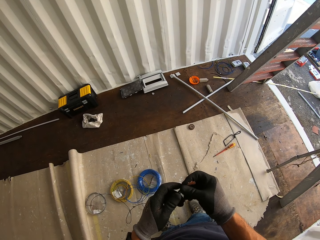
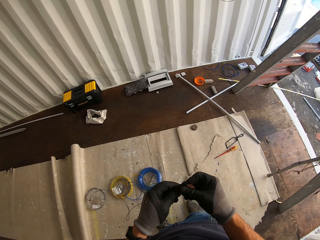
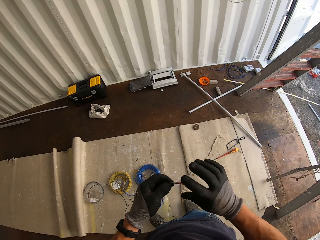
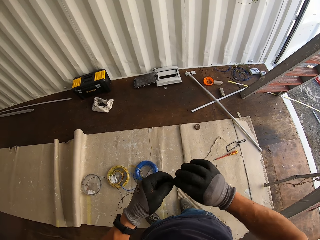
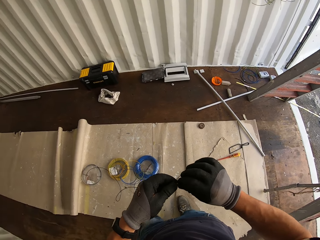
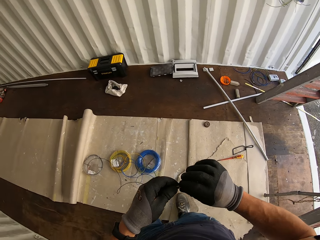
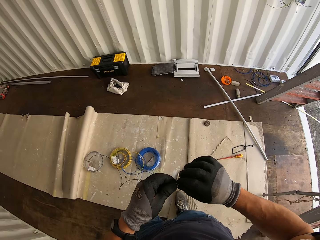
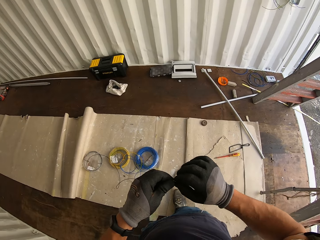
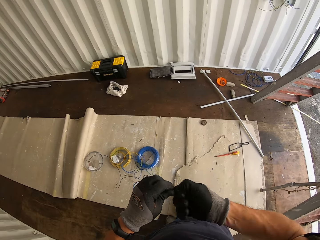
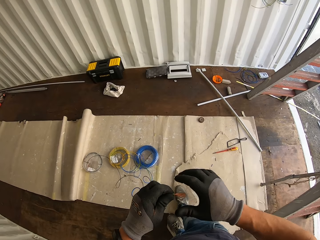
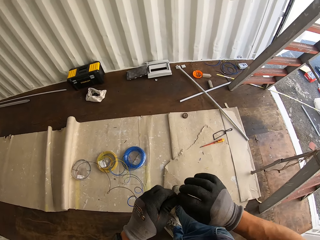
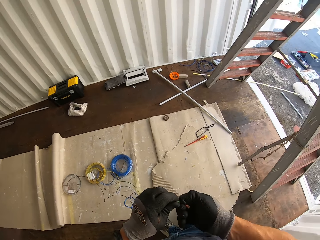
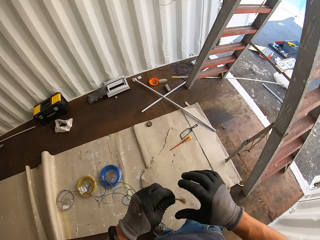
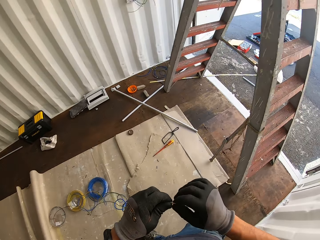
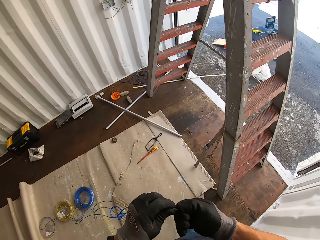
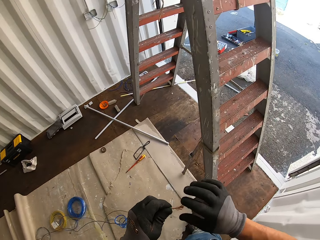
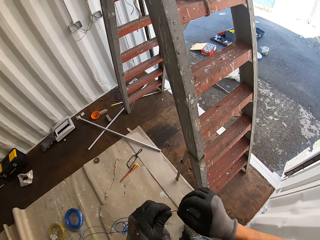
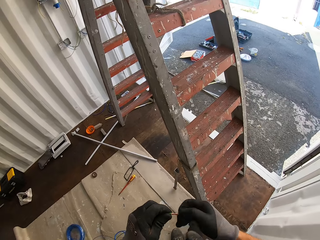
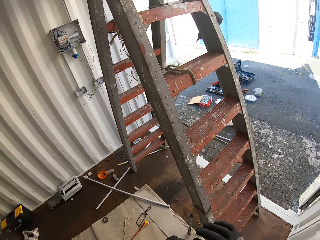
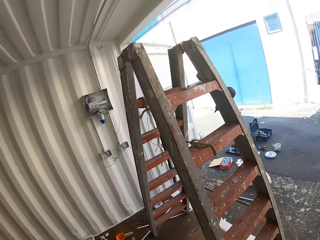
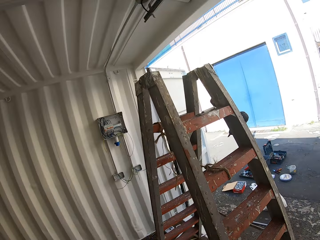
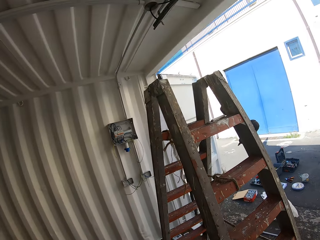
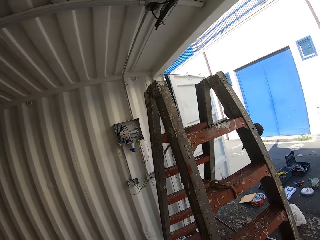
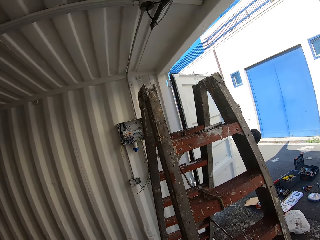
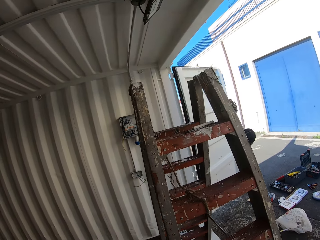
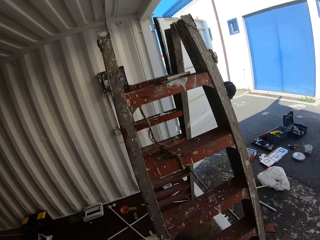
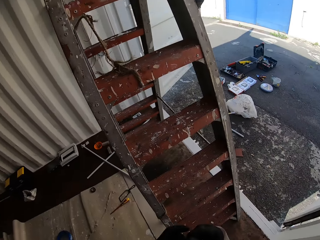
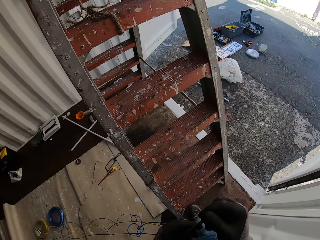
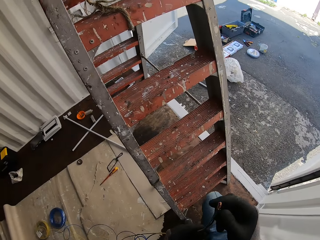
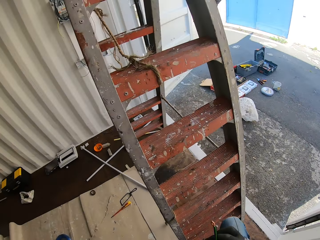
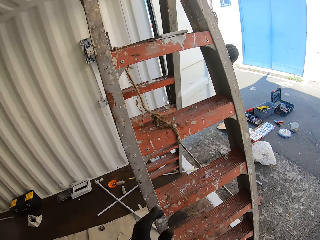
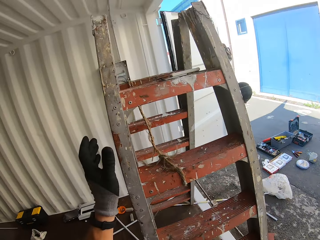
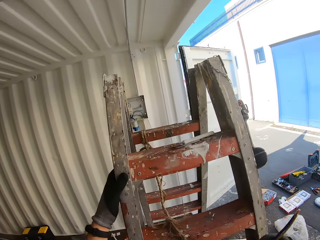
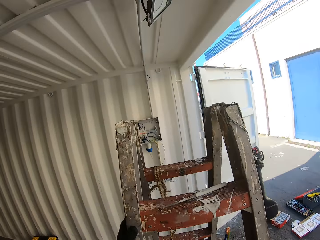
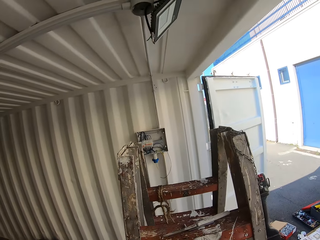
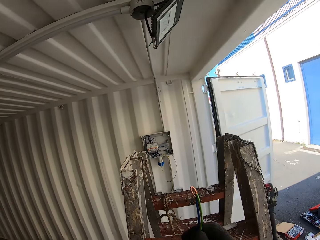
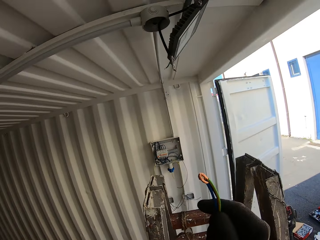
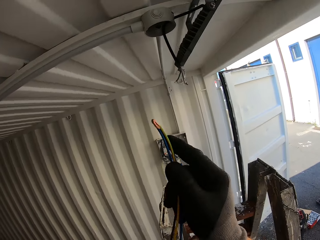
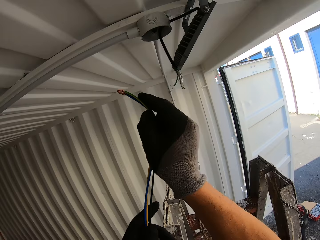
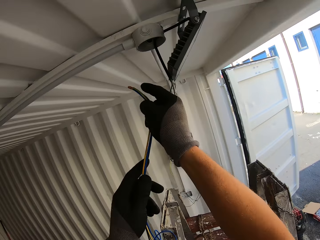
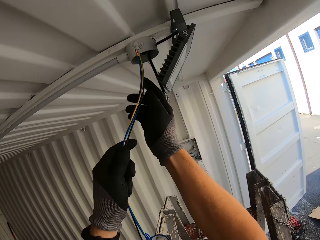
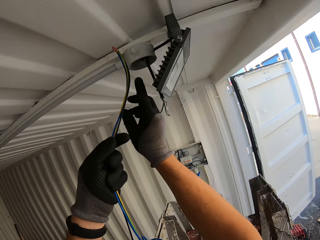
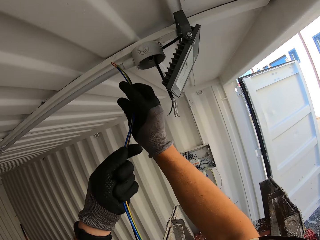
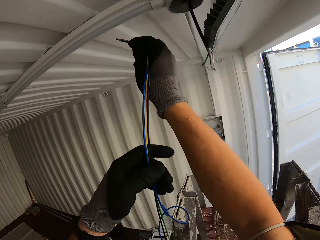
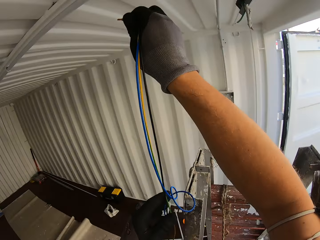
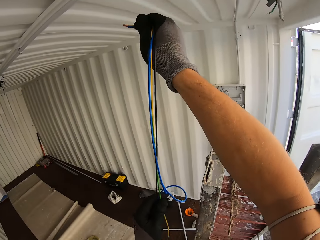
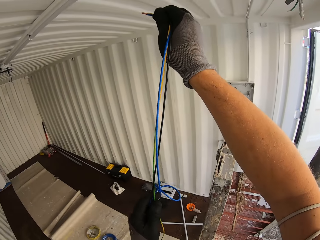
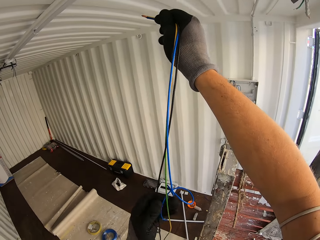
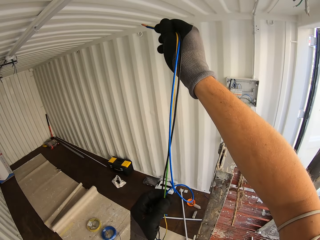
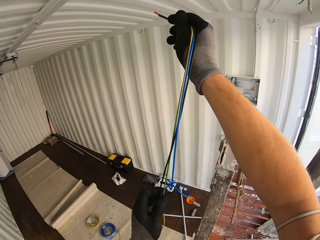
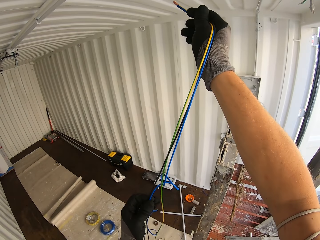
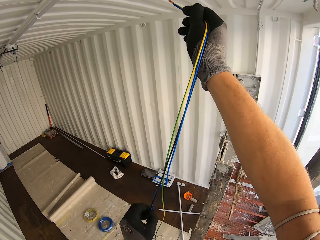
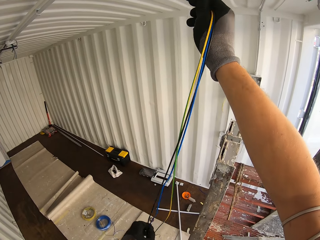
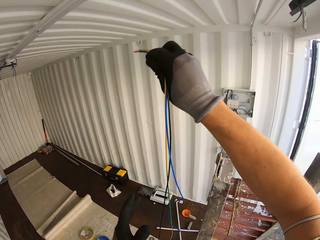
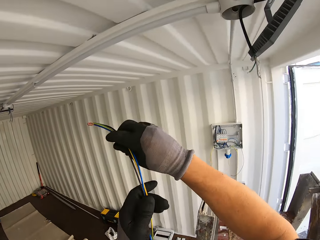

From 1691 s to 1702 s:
The camera wearer twists the wires together in hands. He walks to the ladder with the wires. He climbs up the ladder with the wires. He holds the wires. He adjusts the cables in his hands.

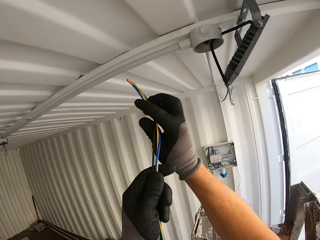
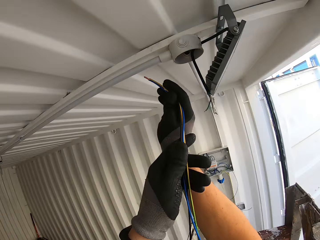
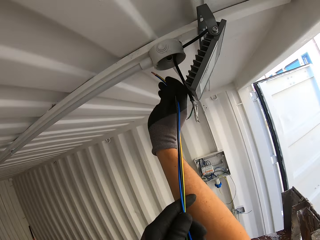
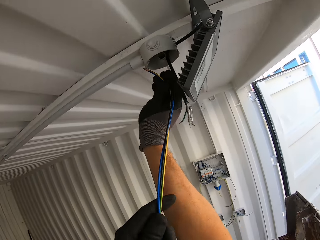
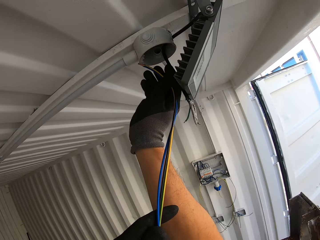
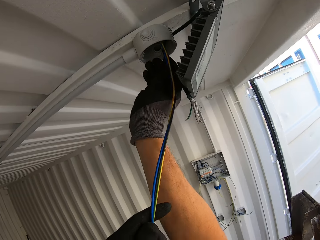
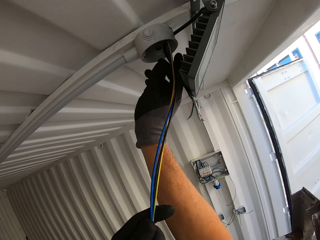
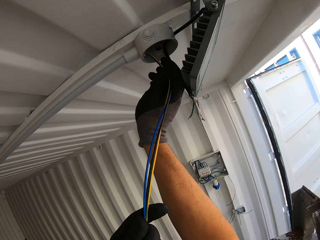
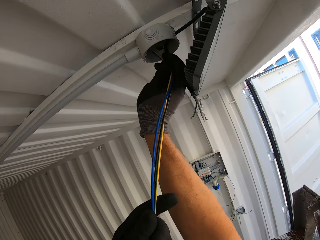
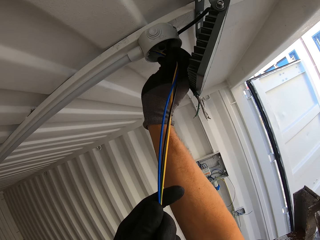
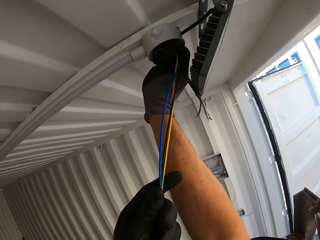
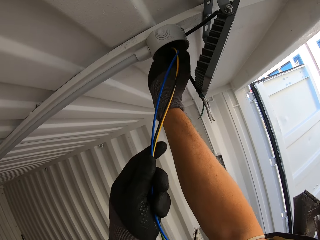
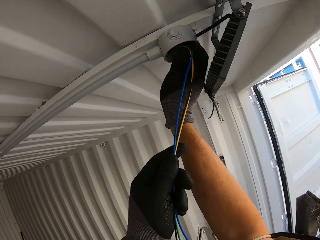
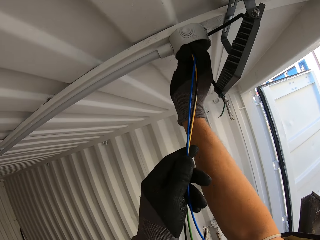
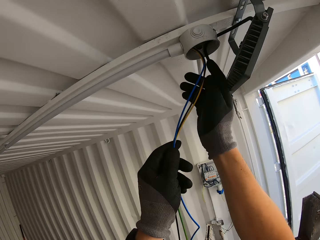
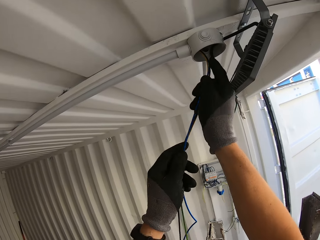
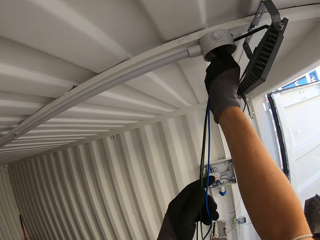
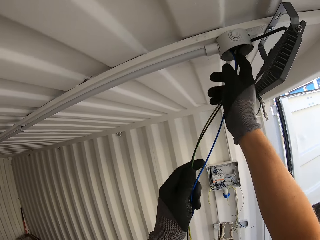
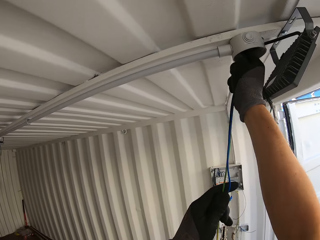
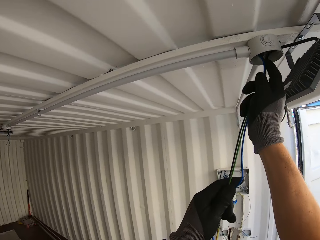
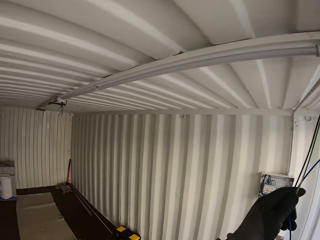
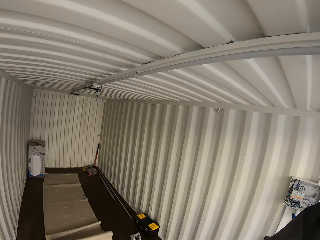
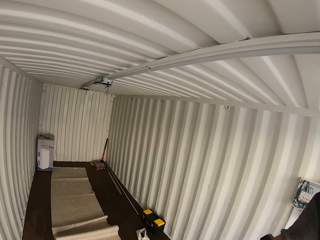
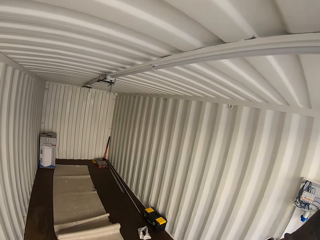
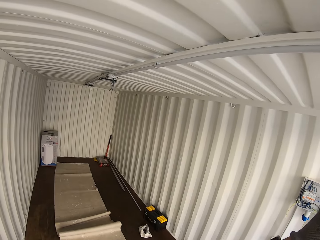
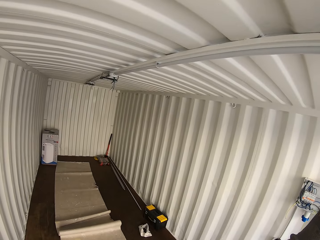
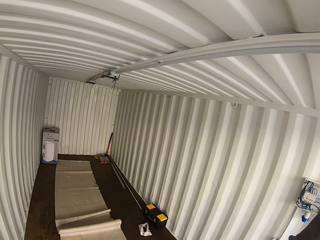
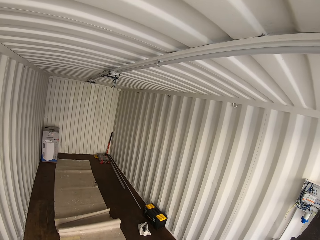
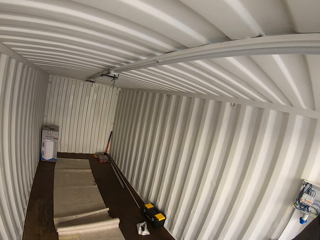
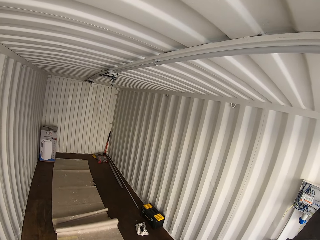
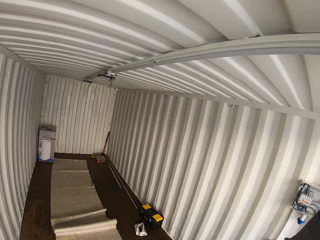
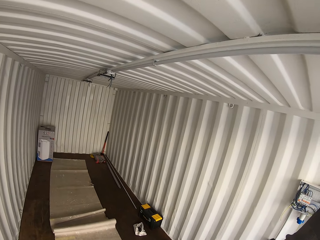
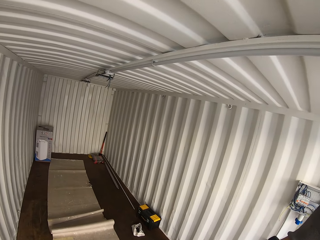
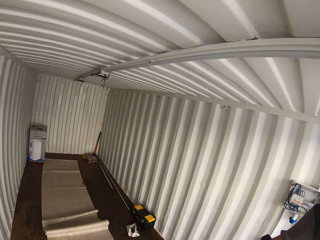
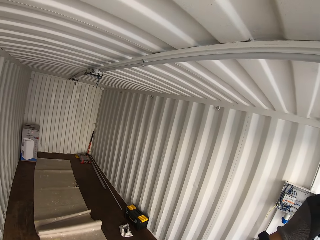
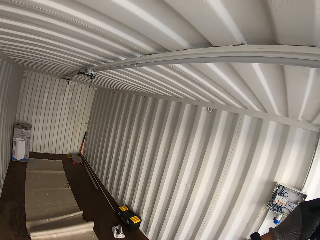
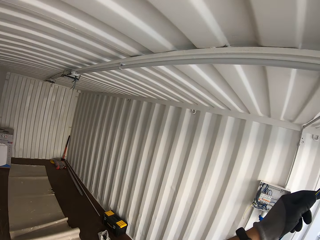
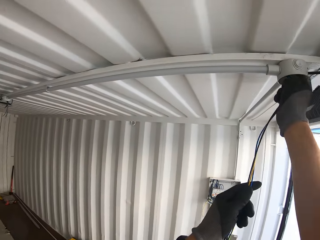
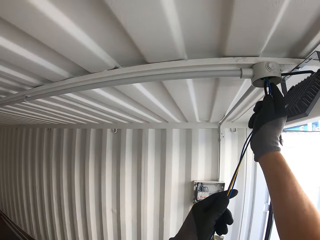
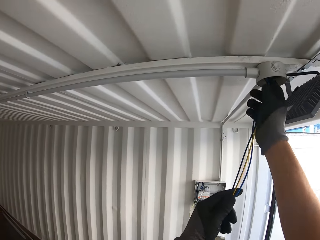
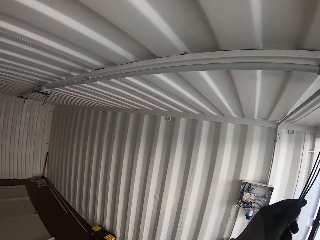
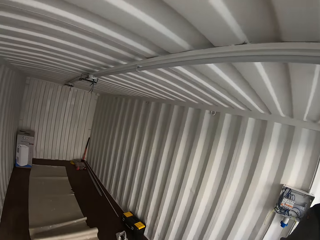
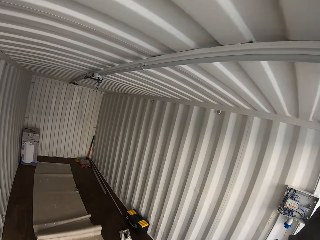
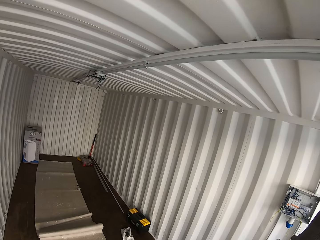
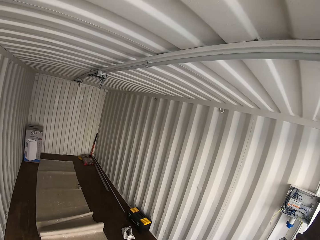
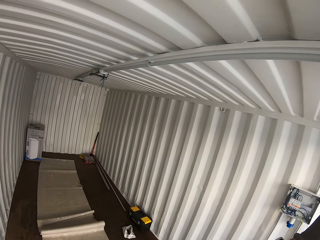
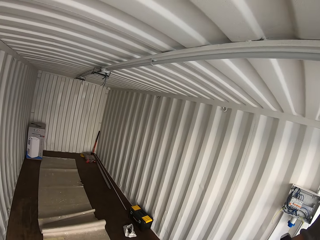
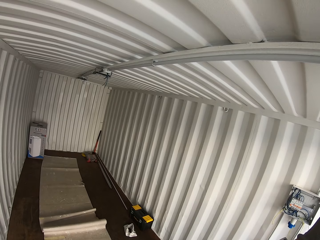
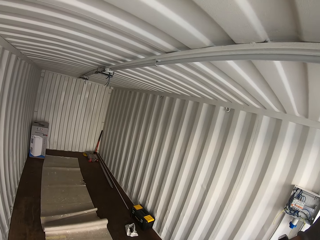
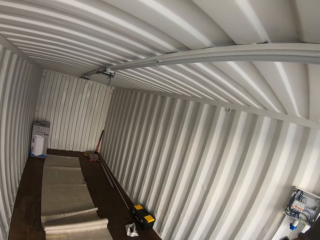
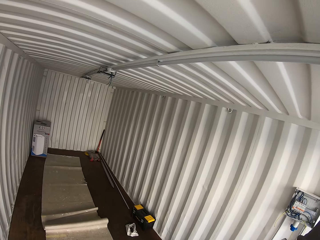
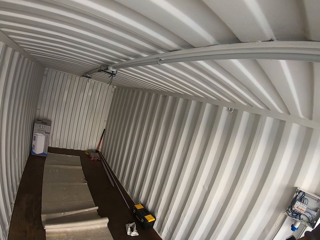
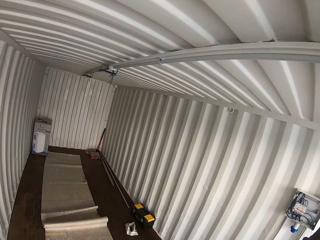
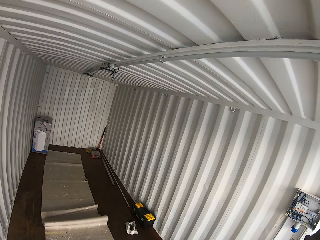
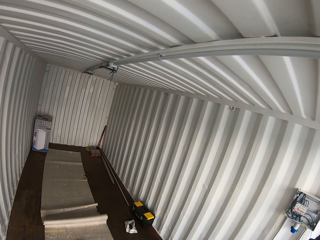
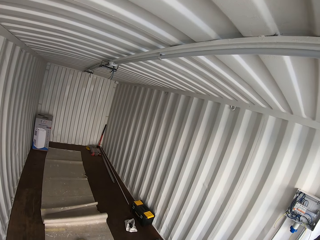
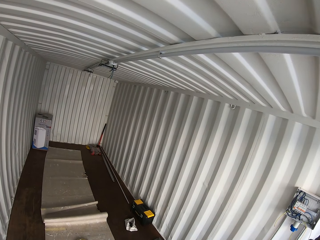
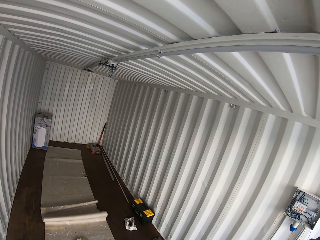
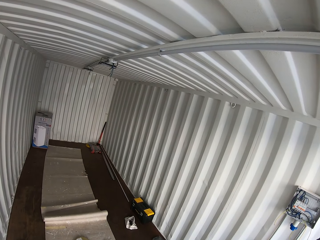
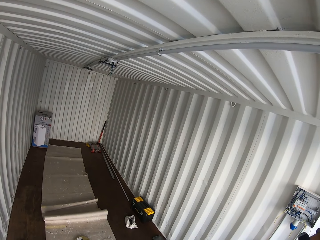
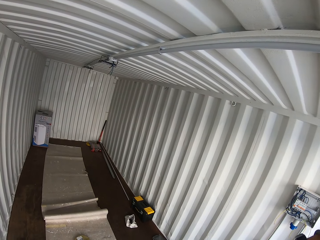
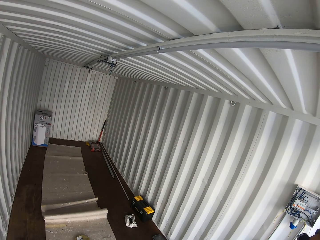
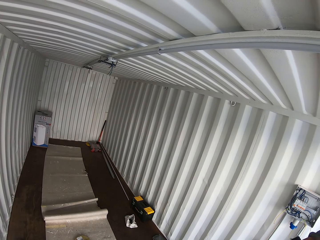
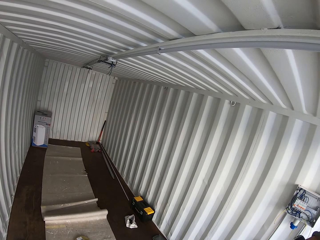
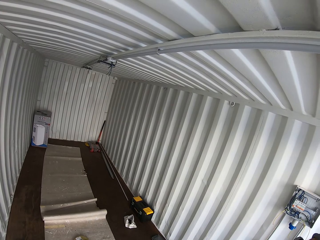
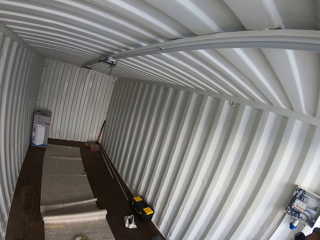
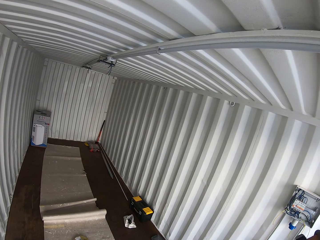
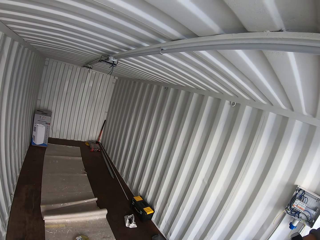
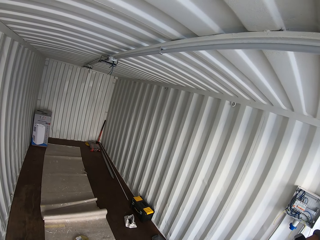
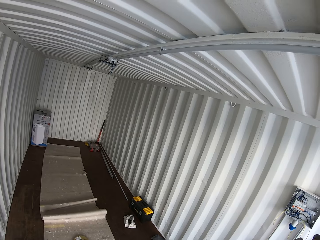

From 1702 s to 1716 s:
The camera wearer inserts the wires inside the junction box. They push the wires inside the conduit pipe. They stare at the other end of the conduit pipe. They push the wires inside the conduit pipe and stare at the other end of the conduit pipe again.
